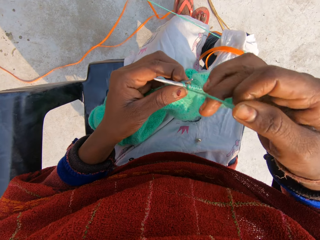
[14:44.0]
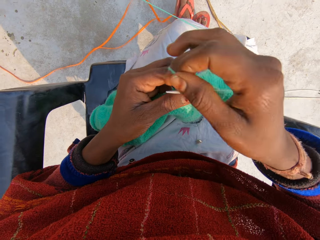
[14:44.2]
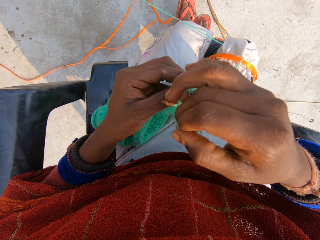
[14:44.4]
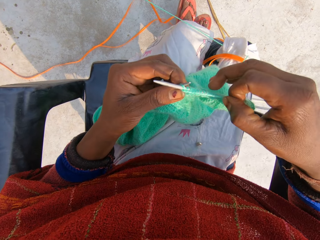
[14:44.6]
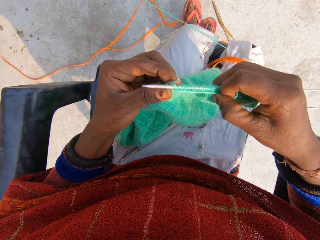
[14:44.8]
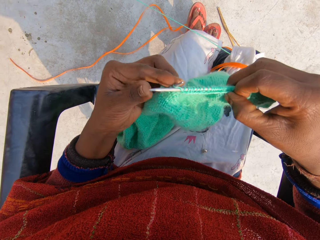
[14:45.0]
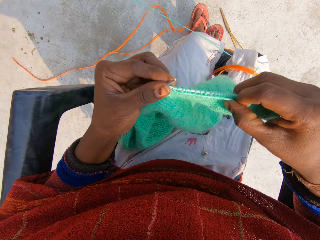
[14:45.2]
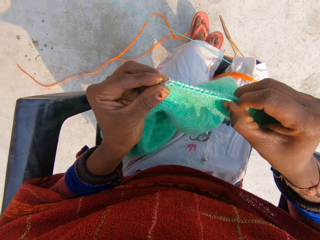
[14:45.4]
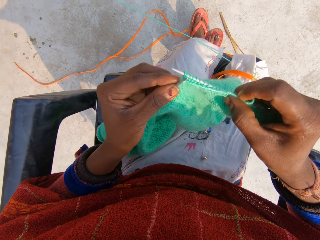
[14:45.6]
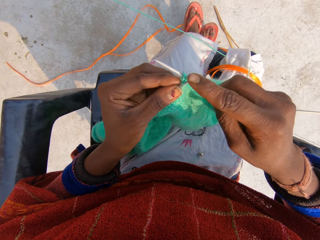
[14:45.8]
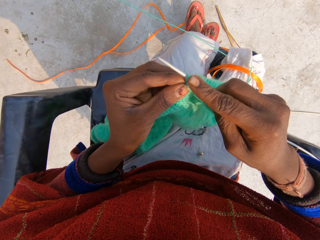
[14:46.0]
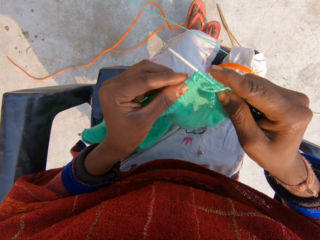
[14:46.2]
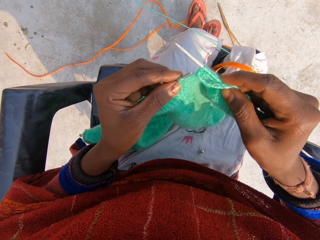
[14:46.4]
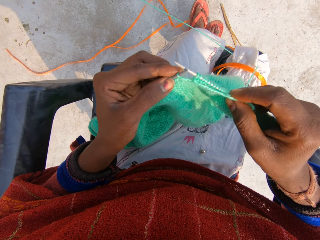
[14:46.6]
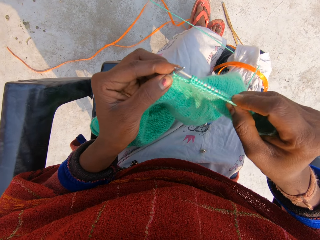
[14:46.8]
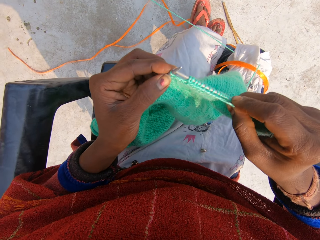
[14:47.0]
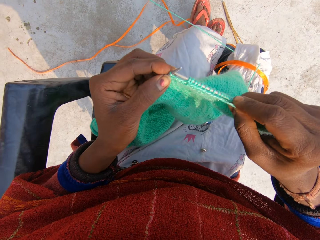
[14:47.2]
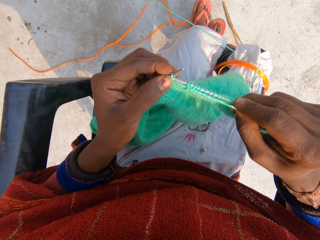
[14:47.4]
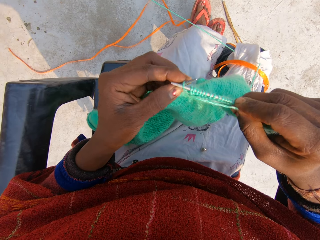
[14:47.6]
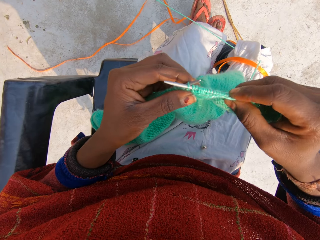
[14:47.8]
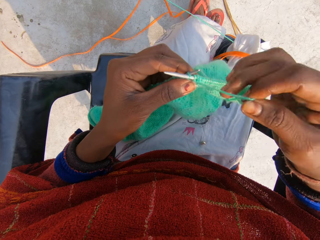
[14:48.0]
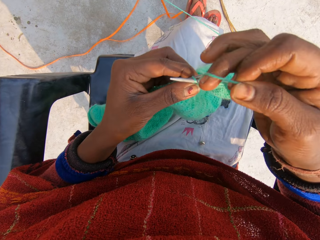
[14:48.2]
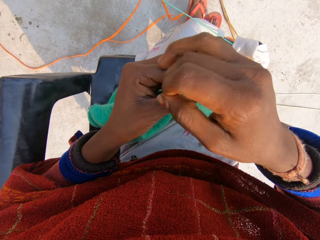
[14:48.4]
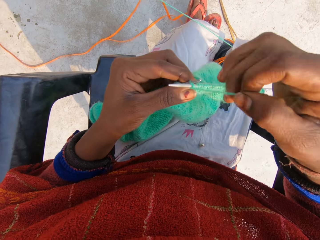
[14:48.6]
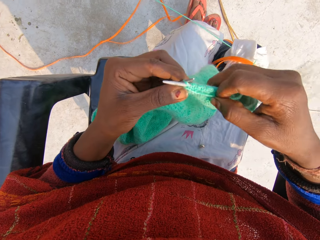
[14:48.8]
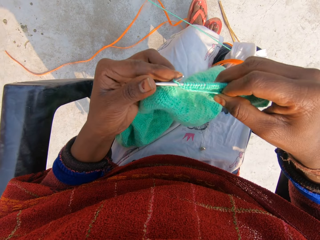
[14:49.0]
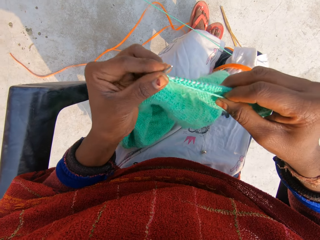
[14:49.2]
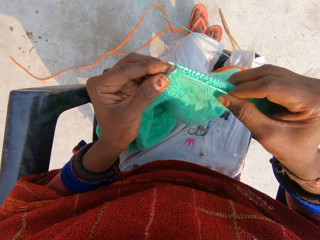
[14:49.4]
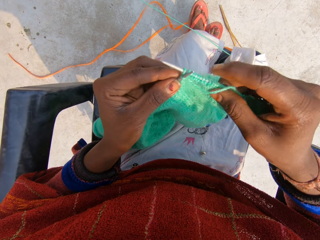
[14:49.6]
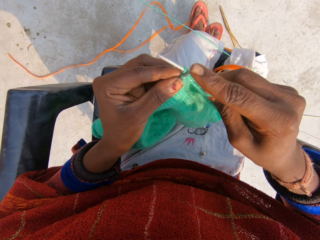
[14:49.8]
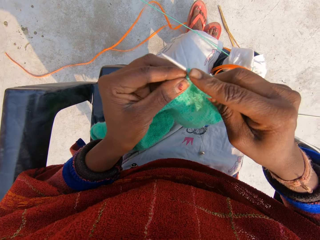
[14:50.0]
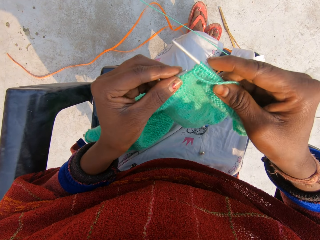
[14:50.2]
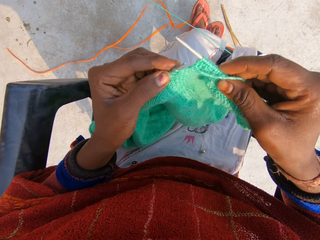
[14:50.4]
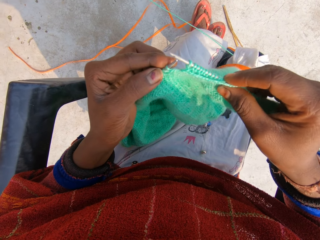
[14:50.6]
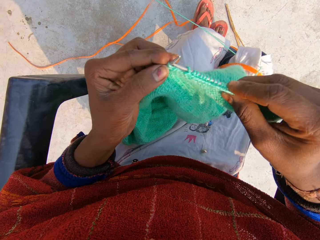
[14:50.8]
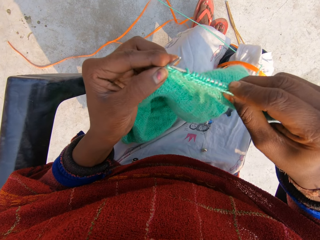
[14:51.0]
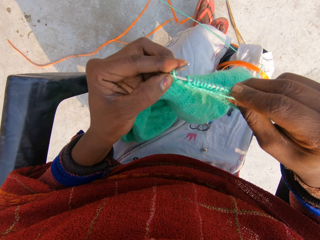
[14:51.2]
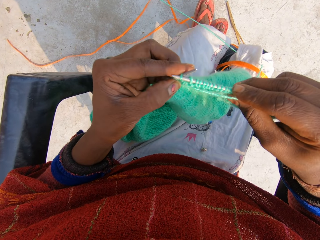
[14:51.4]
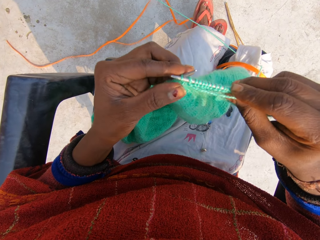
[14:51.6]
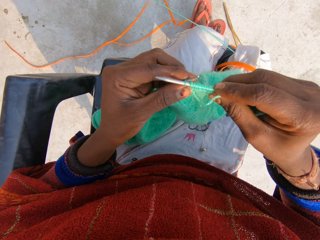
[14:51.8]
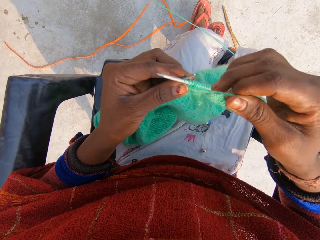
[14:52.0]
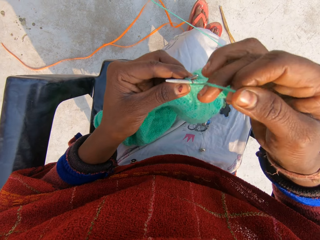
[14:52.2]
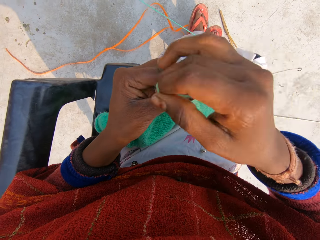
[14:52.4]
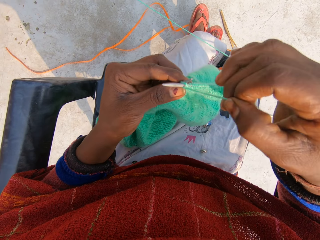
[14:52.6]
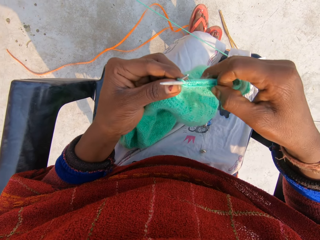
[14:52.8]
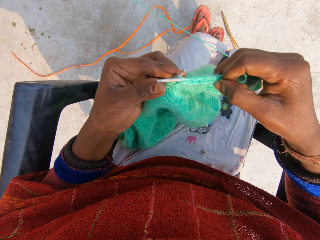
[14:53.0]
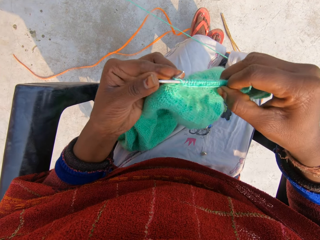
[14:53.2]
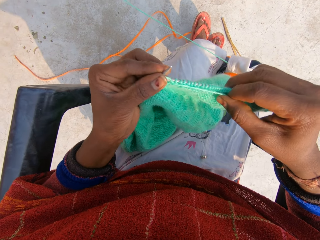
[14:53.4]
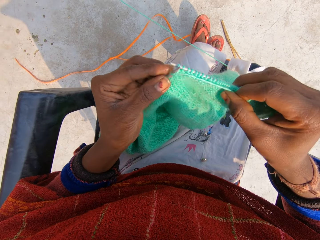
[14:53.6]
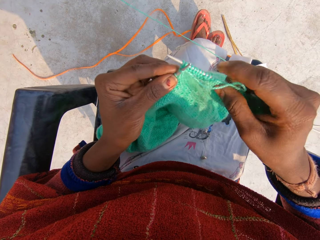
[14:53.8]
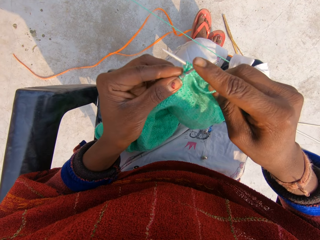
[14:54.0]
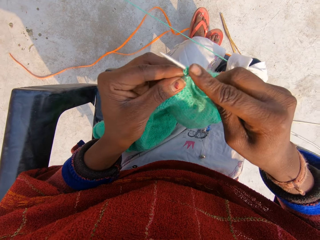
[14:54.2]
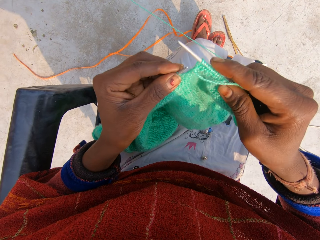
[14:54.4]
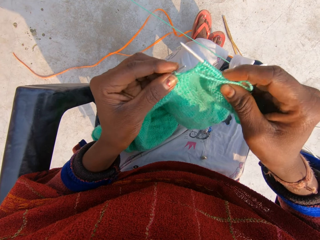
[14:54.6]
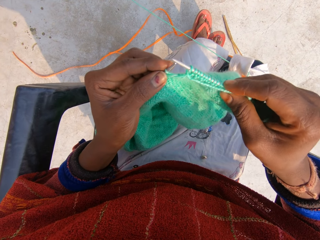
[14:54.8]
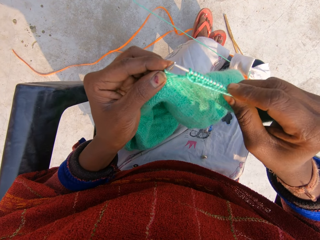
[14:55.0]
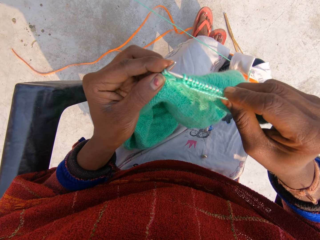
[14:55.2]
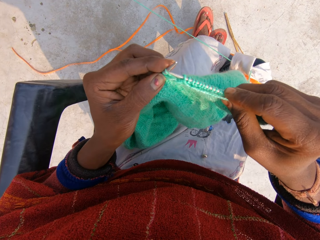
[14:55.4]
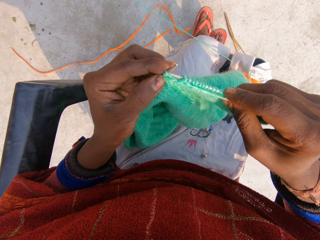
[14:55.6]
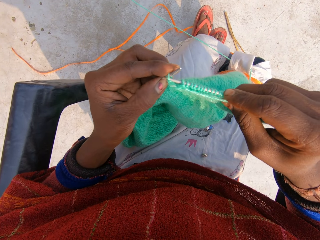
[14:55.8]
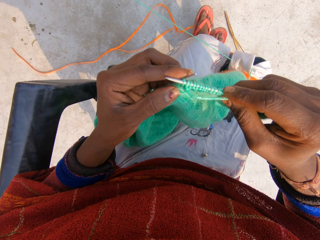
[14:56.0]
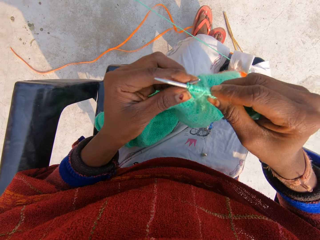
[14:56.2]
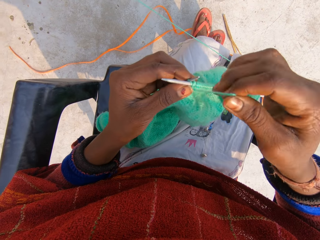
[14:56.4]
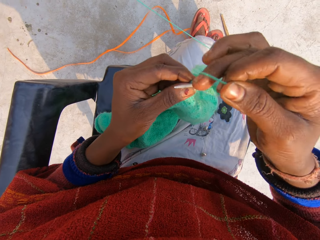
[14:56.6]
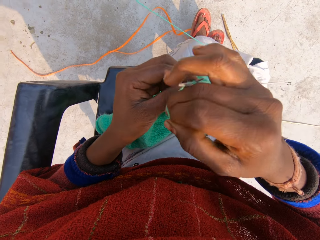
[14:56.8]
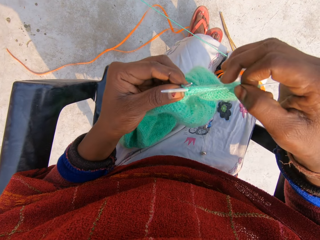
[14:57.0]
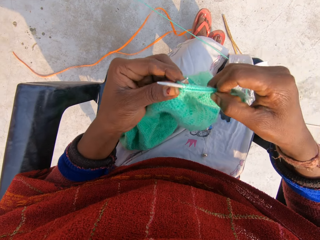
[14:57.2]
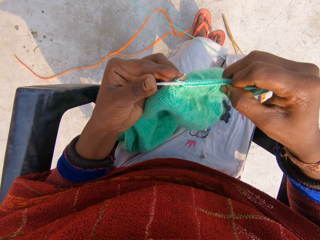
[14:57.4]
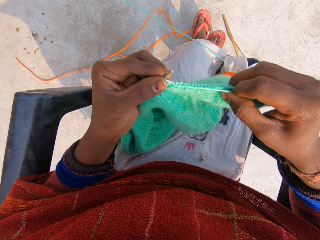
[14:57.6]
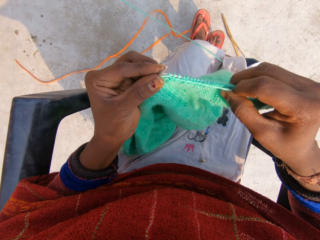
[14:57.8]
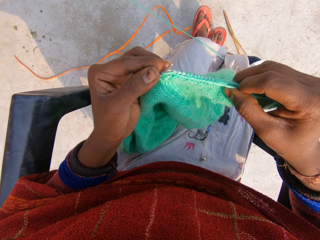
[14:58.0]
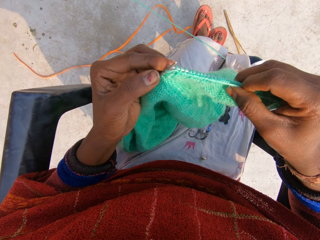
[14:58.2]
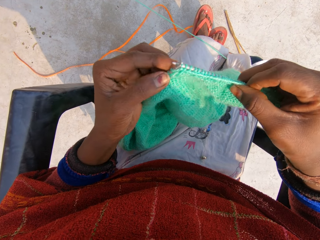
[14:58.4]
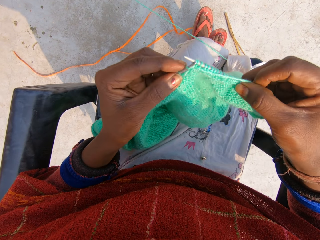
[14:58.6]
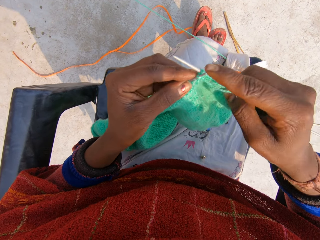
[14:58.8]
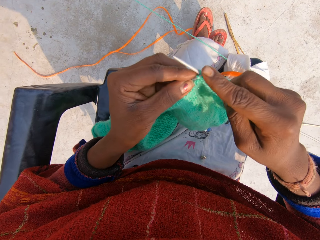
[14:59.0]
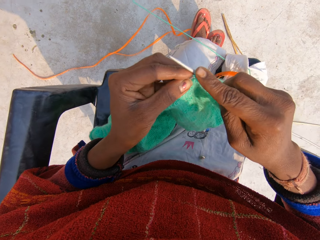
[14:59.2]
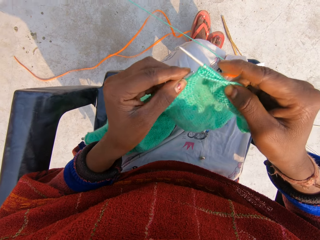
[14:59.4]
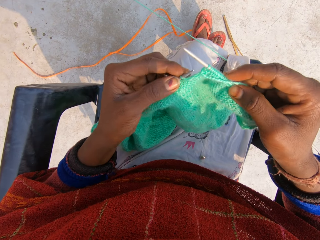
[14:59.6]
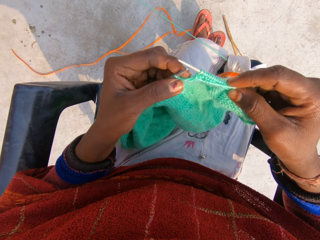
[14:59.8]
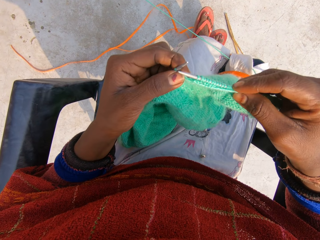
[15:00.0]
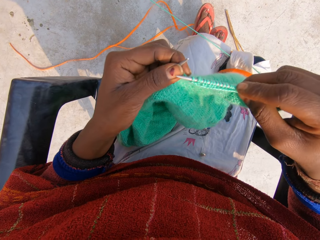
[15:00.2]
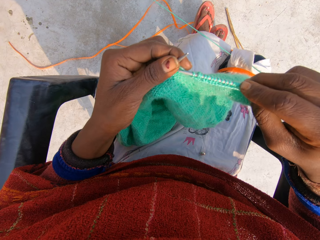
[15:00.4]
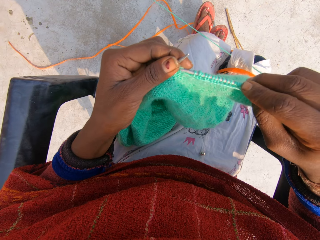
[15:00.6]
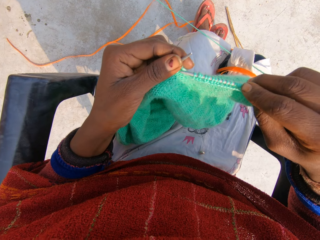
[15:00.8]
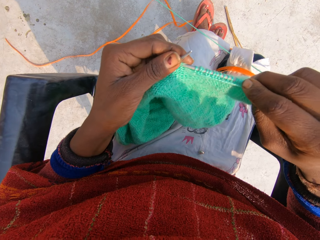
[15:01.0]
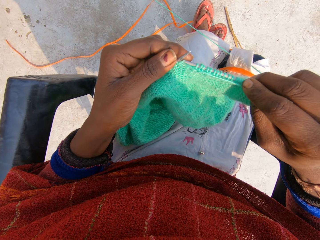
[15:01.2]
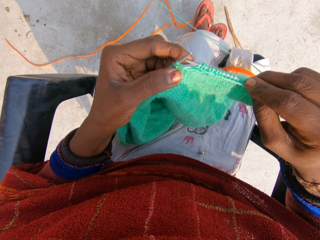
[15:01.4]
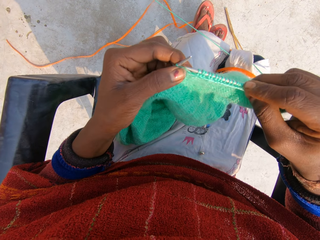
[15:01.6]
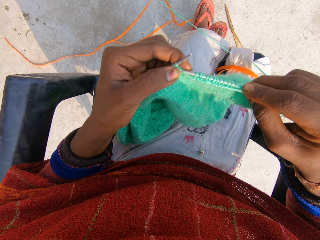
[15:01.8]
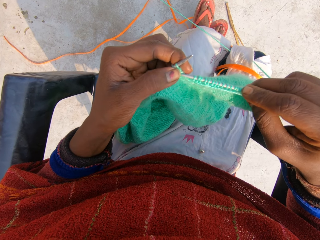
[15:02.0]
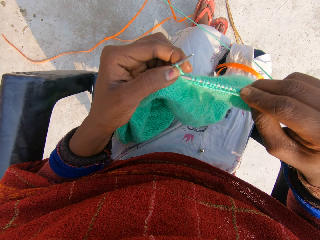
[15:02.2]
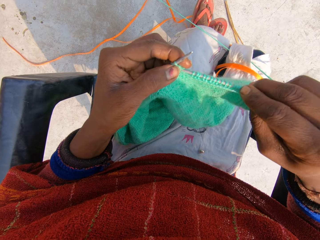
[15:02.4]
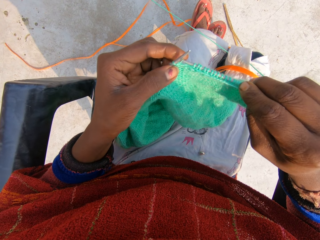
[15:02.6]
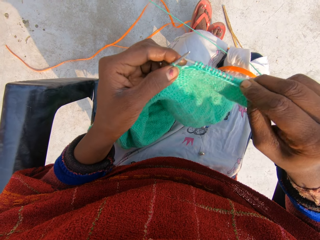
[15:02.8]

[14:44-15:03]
The camera wearer rolls the knitting thread on the knitting needle. She knits the garment with her hands. She rolls the knitting thread on the knitting needle. She knits the garment with her hands. She rolls the knitting thread on the knitting needle. She knits the garment with her hands. She rolls the knitting thread on the knitting needle. She knits the garment with her hands.

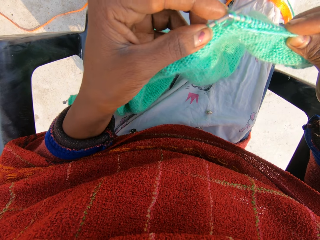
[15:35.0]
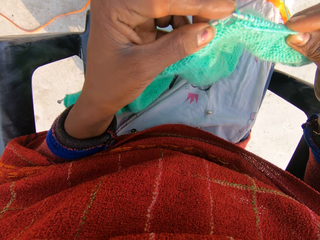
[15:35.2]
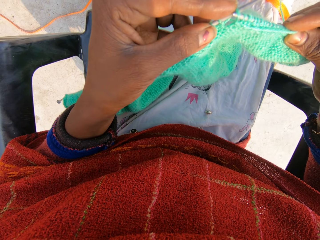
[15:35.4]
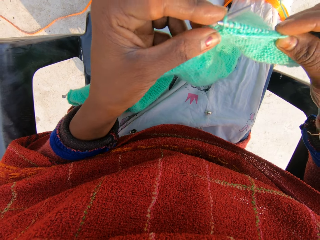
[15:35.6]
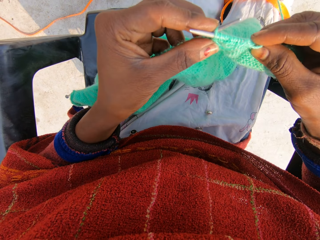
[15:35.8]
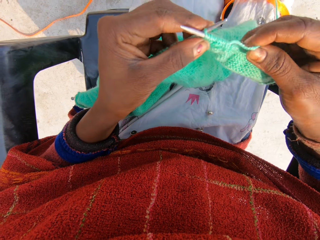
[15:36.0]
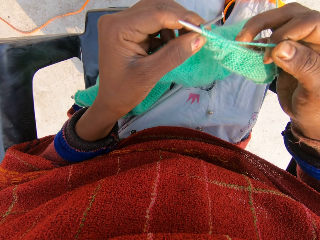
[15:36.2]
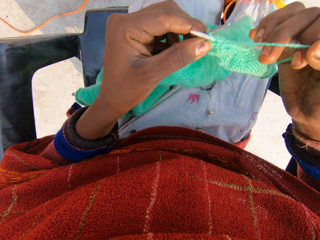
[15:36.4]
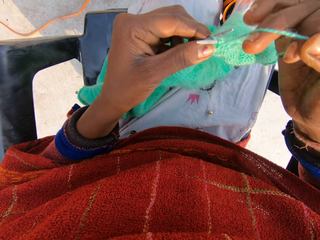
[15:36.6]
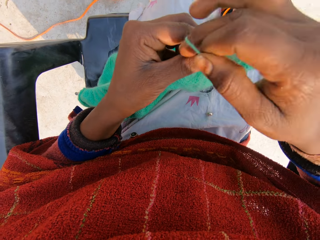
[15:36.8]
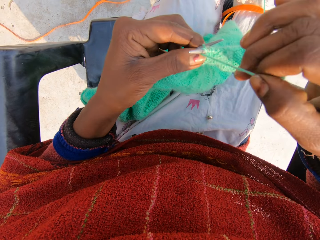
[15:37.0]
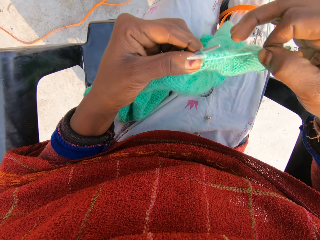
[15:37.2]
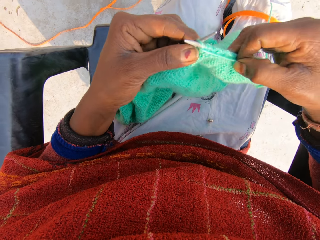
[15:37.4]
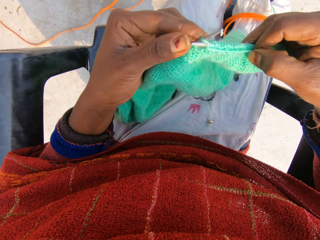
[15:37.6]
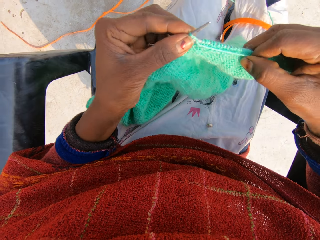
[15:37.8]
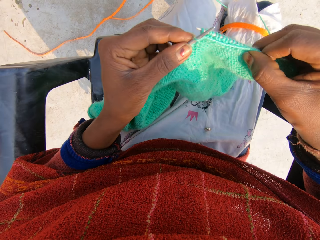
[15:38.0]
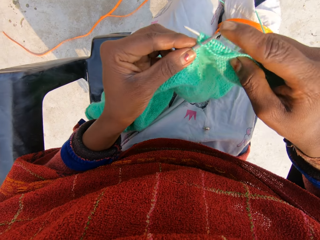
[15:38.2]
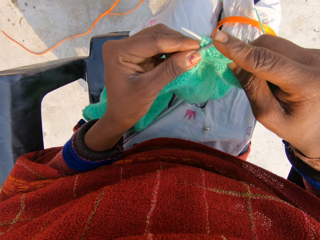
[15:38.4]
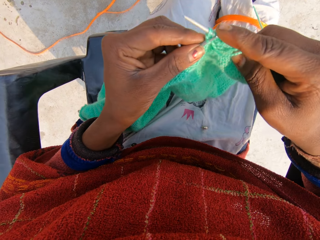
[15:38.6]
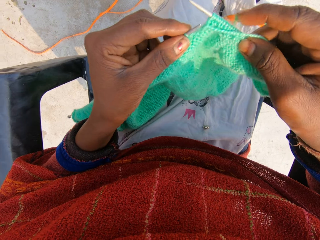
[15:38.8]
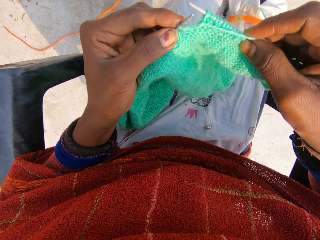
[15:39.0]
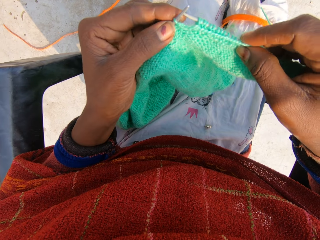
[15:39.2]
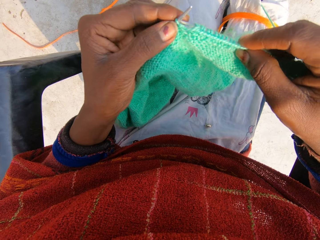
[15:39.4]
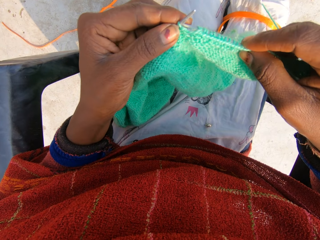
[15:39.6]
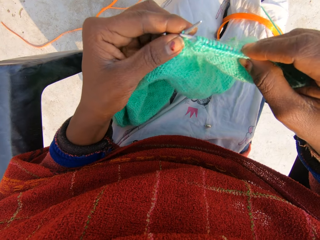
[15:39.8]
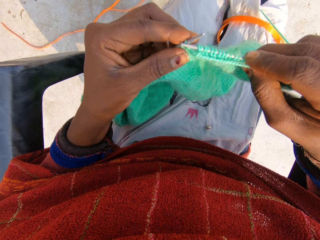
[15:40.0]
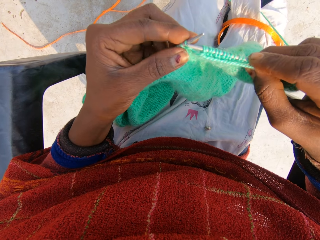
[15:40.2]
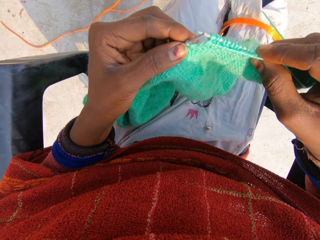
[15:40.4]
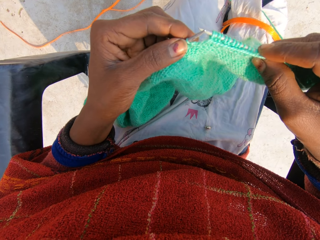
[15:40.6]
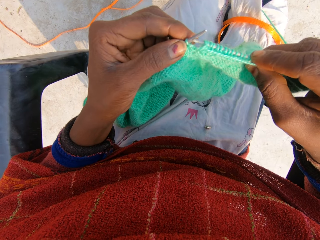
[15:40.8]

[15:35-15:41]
The camera wearer rolls the knitting thread on the knitting needle. She knits the garment with her hands.
